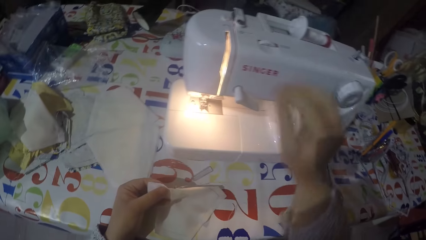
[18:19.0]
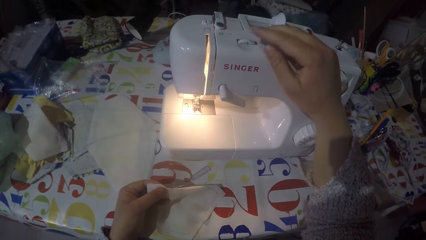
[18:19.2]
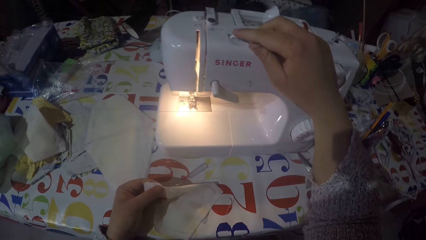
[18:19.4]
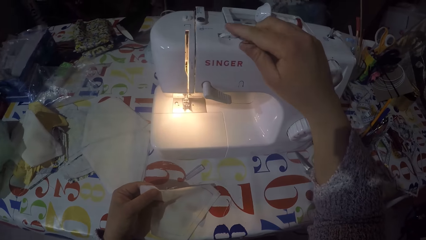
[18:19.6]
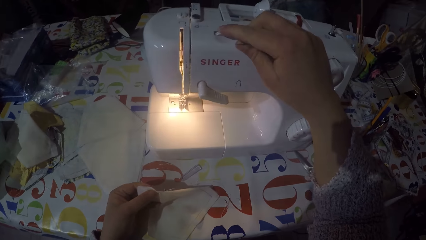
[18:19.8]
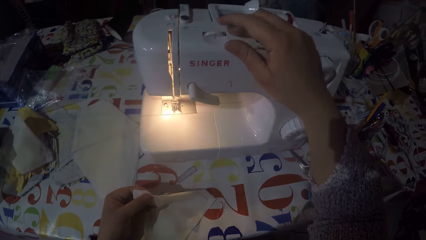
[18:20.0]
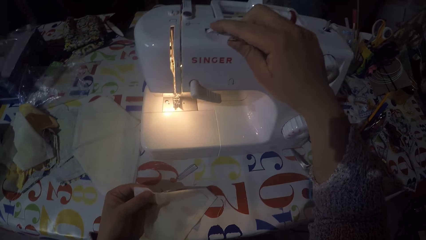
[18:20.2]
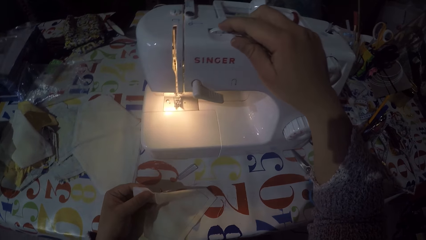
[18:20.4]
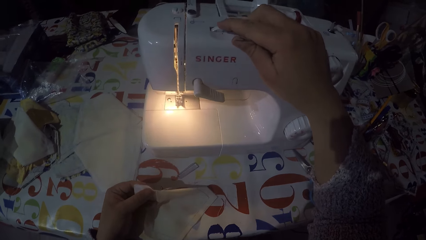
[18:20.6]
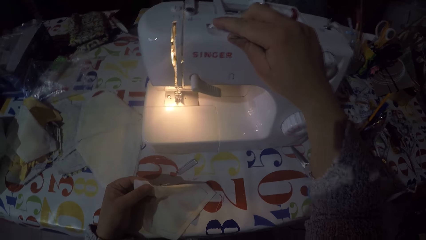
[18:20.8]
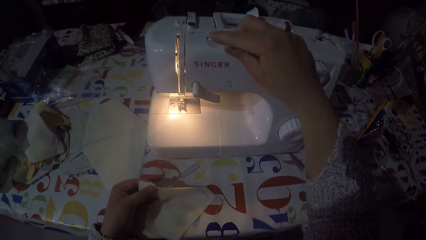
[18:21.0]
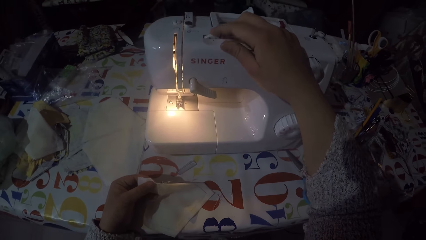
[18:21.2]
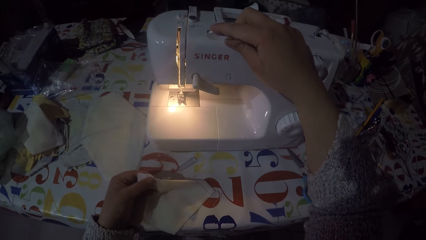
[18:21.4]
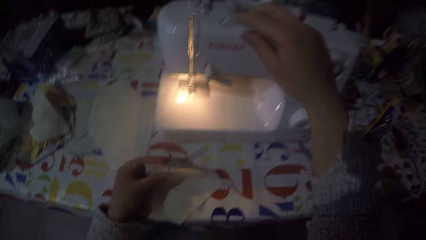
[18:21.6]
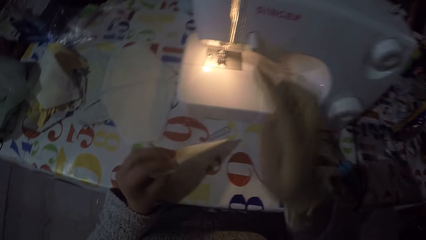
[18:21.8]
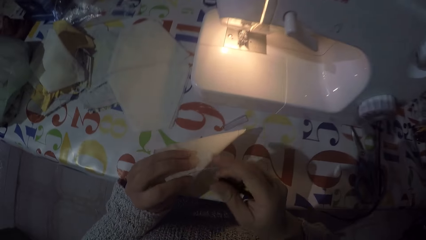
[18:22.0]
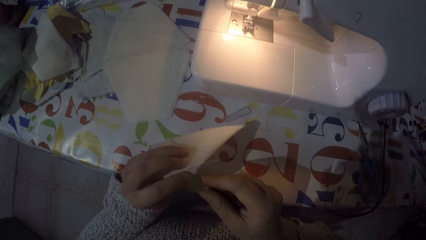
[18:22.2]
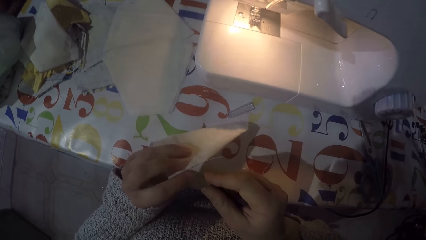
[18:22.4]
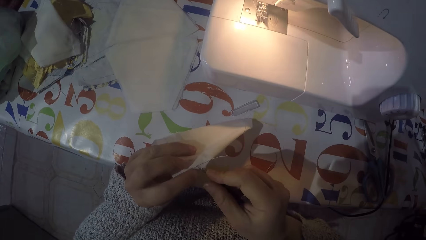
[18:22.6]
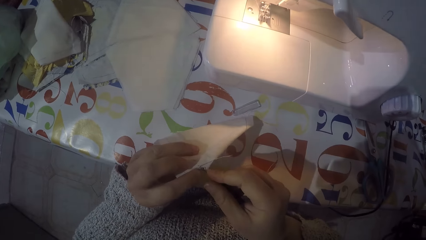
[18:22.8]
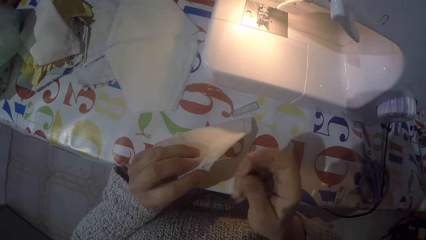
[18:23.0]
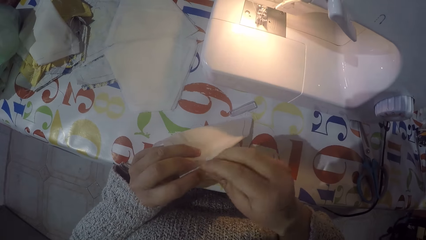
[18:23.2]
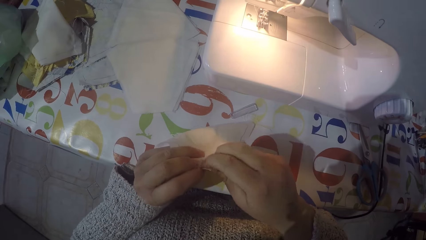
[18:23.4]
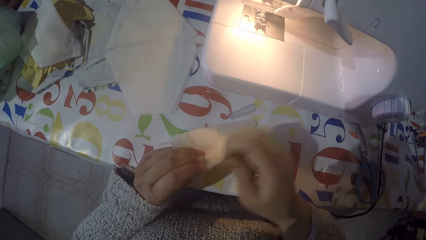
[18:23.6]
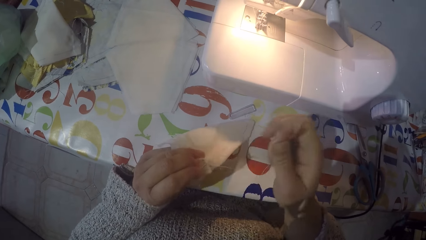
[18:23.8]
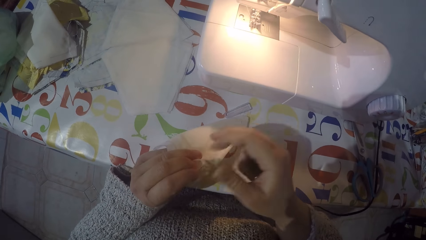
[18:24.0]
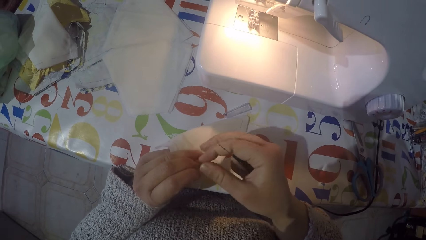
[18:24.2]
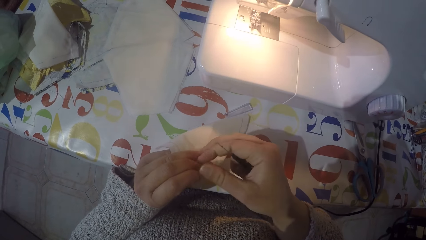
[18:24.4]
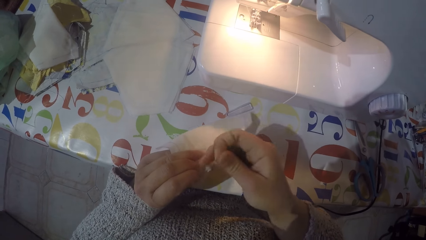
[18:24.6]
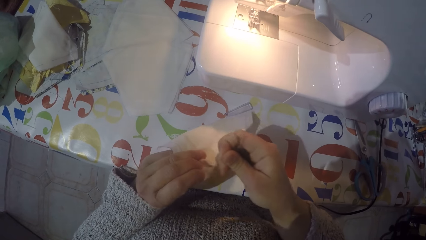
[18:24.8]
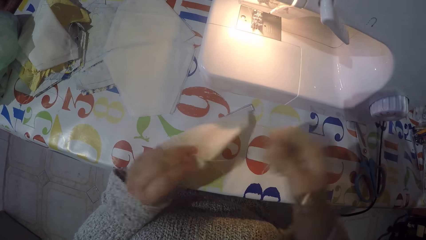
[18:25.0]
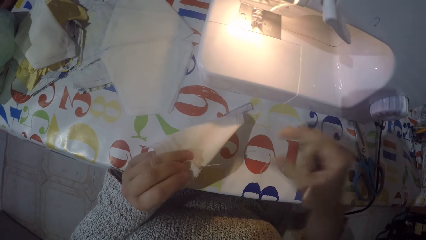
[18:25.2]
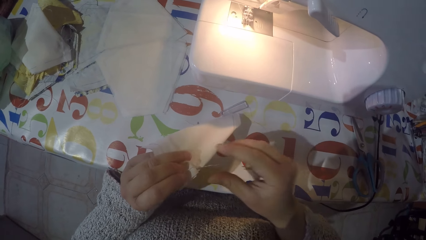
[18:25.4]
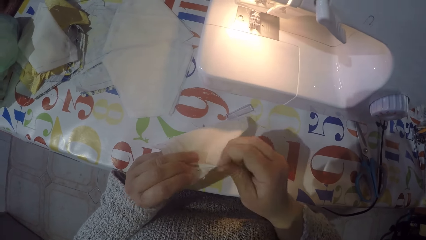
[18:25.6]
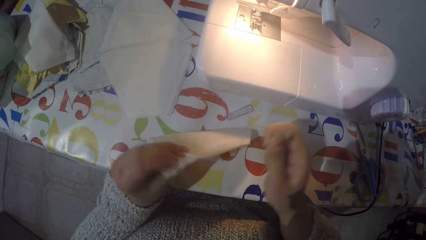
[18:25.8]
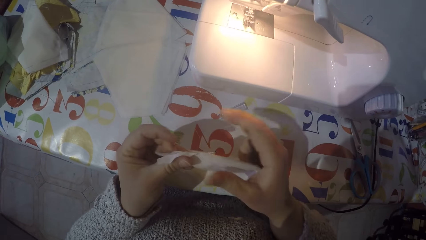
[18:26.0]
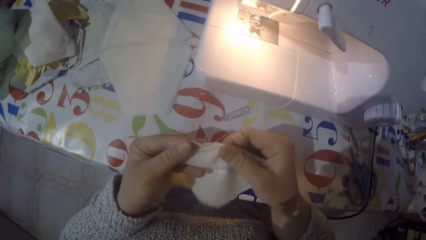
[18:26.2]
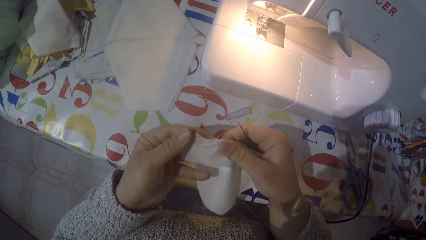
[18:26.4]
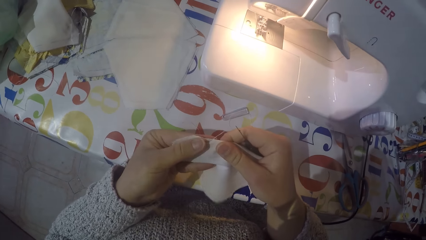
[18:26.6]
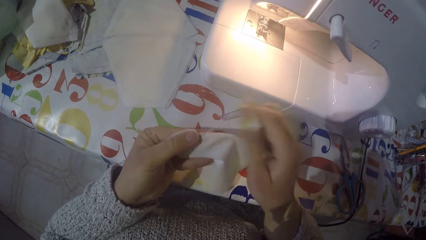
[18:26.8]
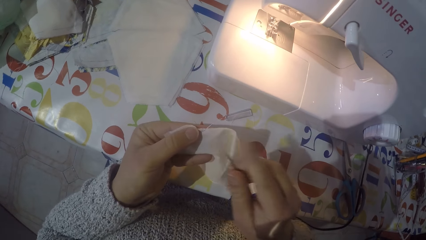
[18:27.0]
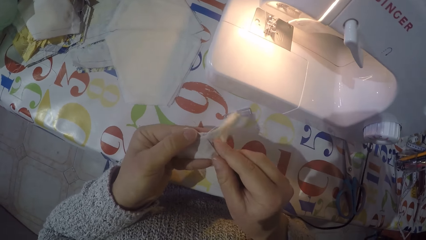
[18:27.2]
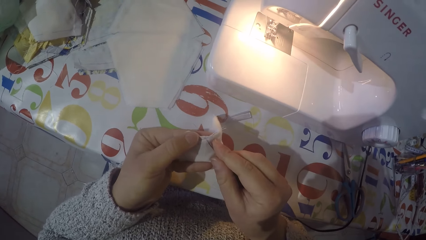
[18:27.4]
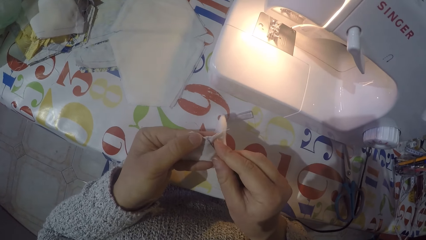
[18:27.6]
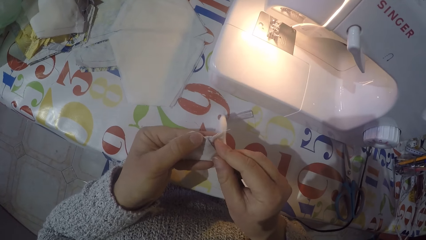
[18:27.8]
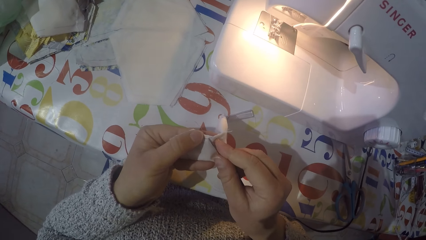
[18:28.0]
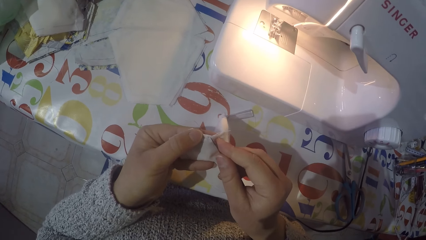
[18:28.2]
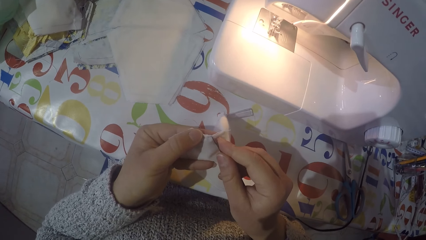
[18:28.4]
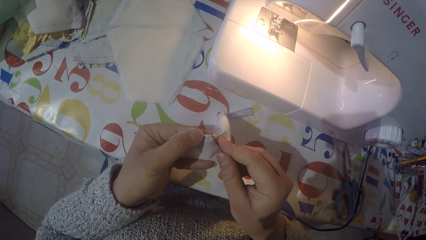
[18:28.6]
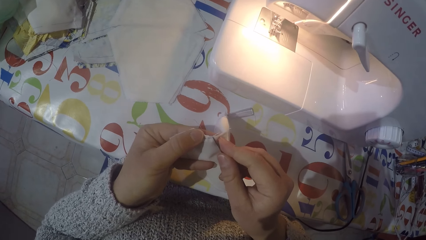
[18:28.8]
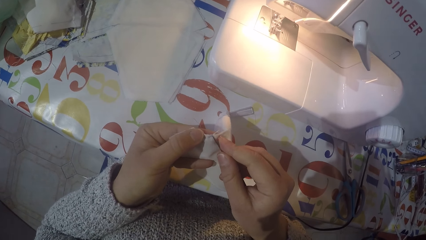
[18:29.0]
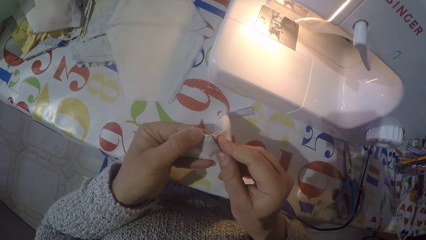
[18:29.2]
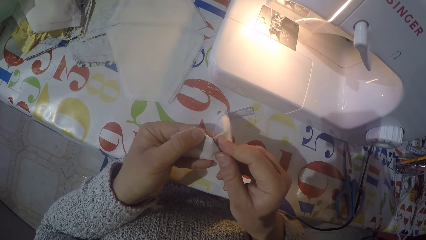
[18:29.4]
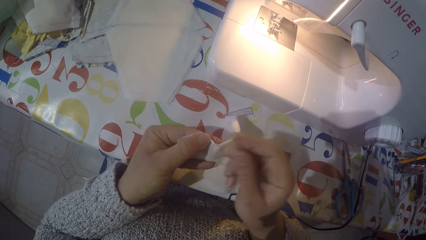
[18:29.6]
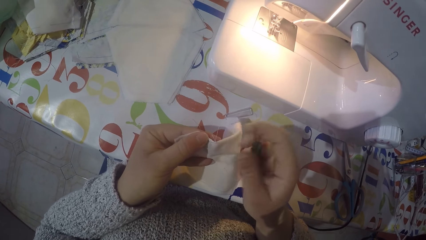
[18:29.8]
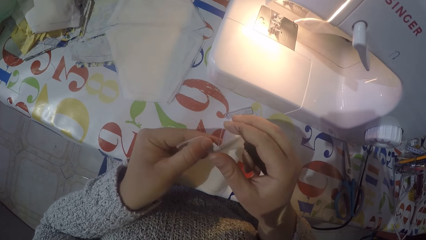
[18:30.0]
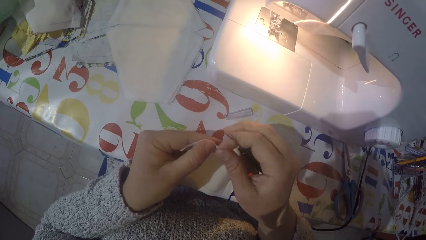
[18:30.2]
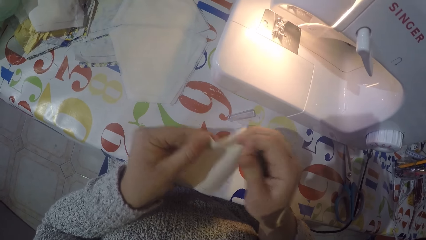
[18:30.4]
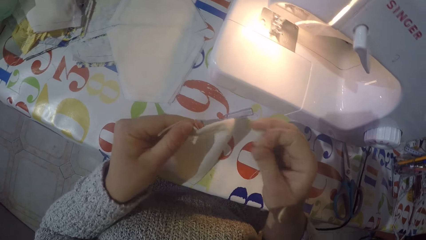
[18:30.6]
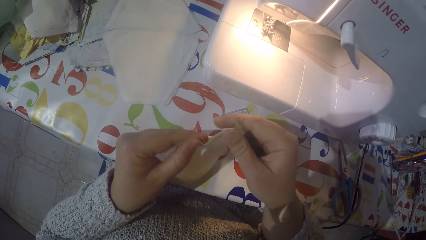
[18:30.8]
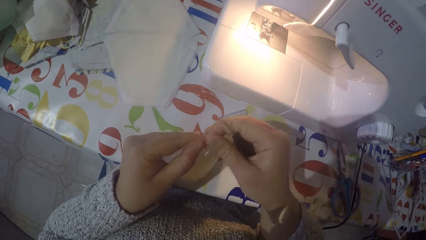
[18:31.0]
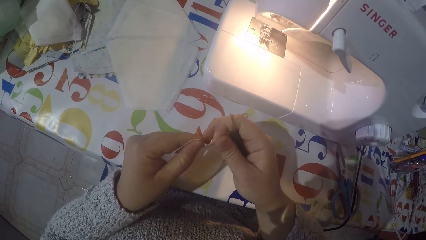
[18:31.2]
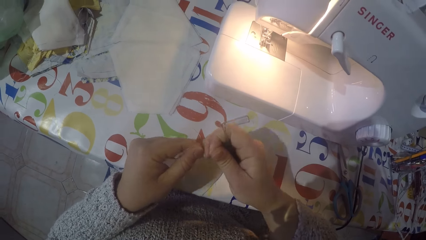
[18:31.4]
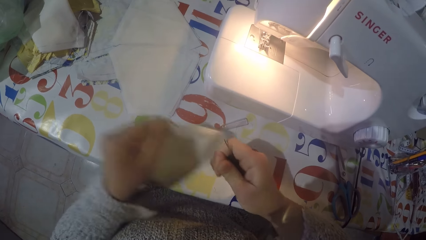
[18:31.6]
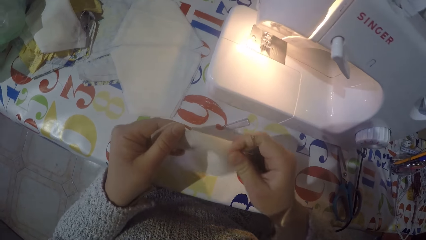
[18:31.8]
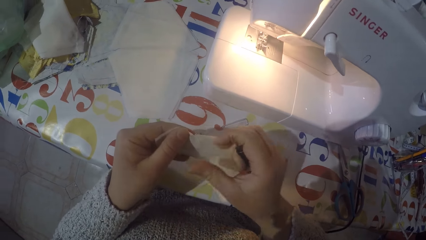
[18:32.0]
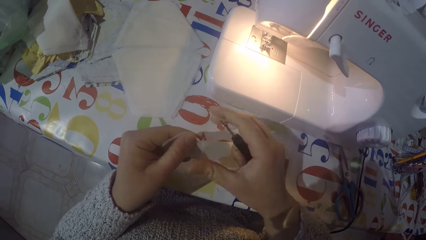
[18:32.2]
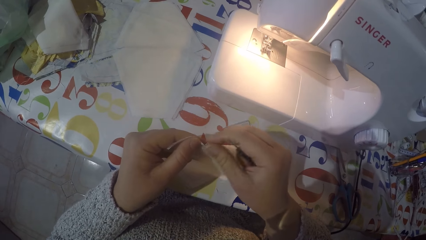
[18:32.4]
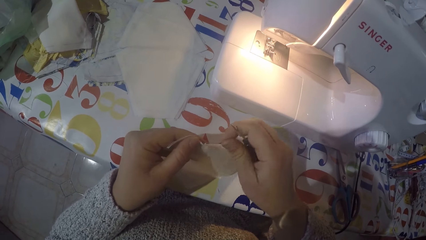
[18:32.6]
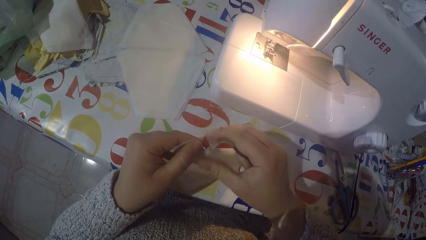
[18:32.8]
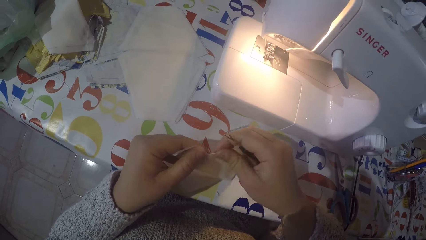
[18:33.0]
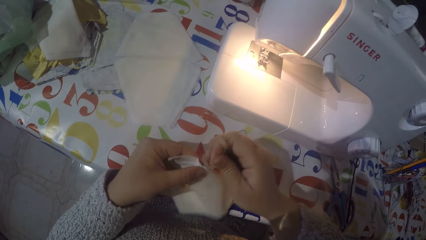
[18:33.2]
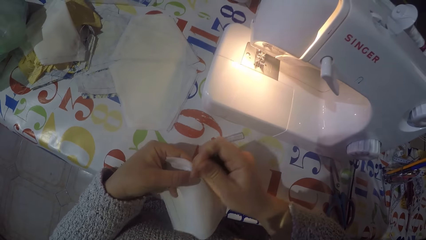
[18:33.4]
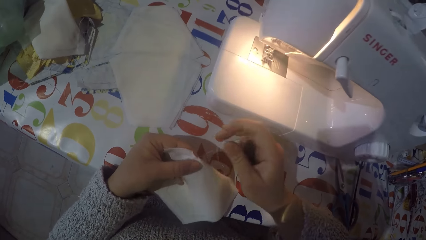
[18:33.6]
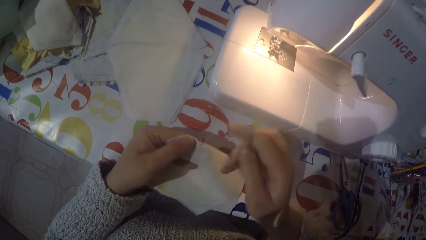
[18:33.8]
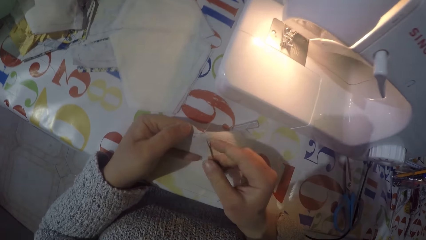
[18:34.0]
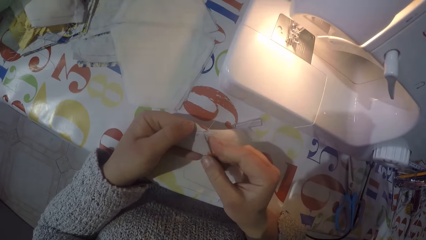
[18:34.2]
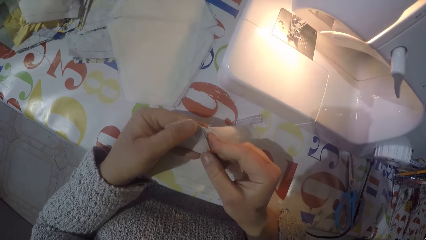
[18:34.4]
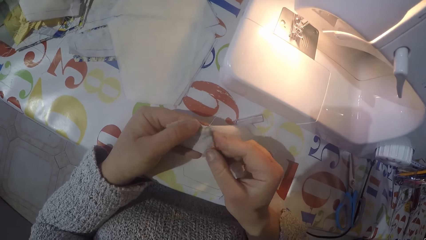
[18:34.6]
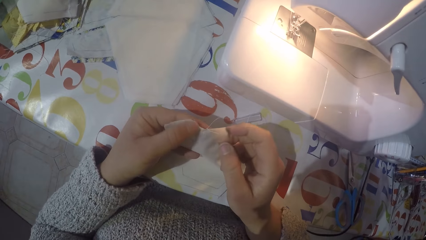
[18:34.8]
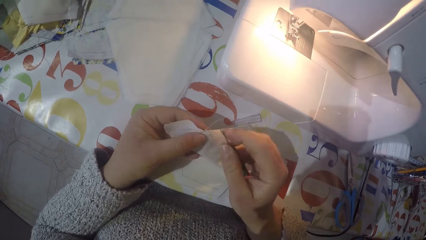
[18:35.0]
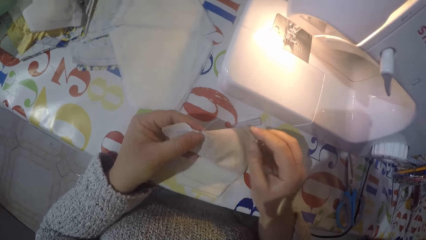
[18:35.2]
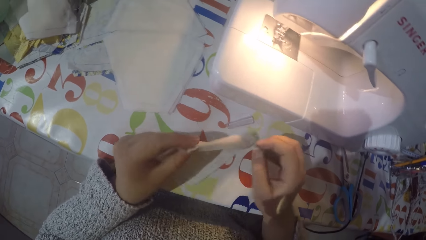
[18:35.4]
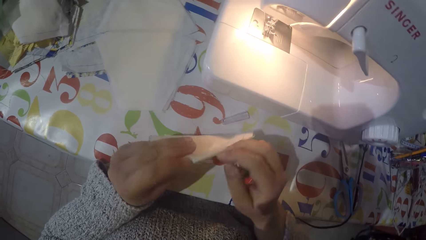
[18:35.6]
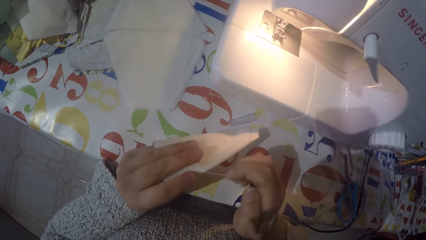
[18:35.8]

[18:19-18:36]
The camera wearer rotates the tension control knob. He adjusts the sewing machine with his right hand. He removes the thread with the needle from a piece of cloth. He removes the thread from the piece of cloth with his hand. He removes the thread with the needle from the piece of cloth. He removes the thread from the piece of cloth with his hand. He removes the thread with the needle from the piece of cloth.
